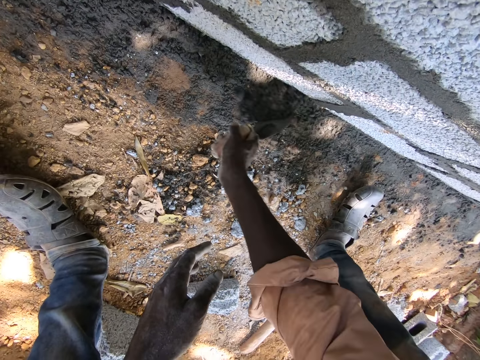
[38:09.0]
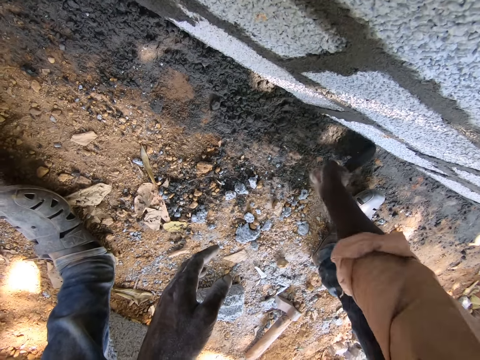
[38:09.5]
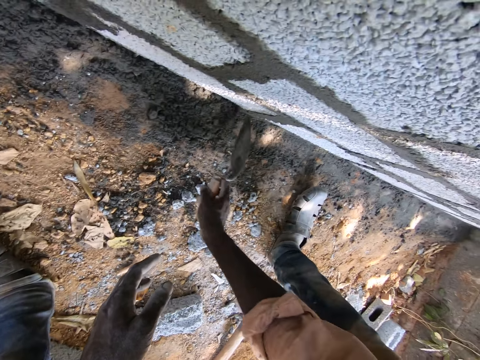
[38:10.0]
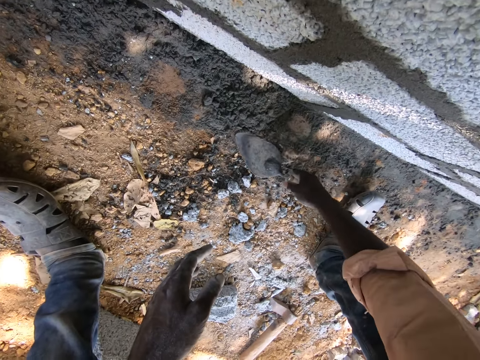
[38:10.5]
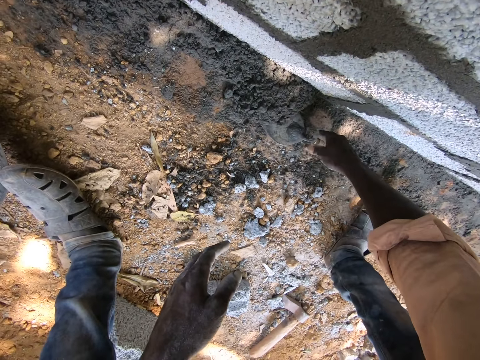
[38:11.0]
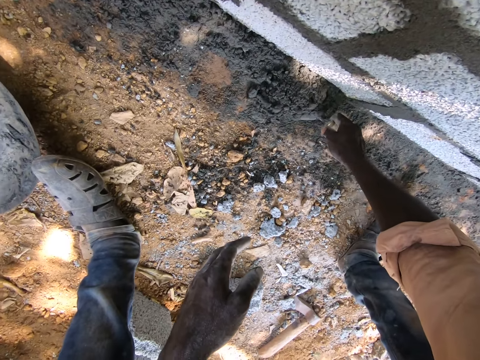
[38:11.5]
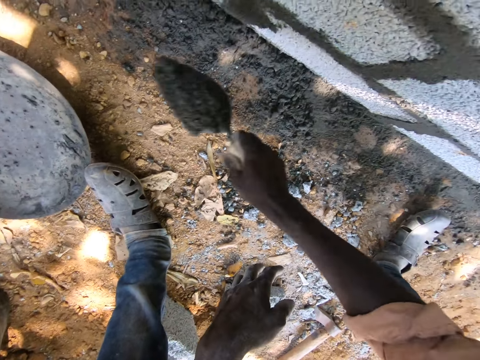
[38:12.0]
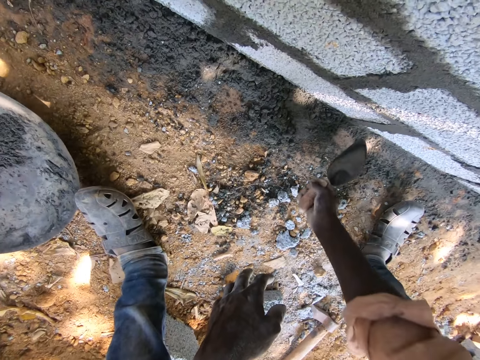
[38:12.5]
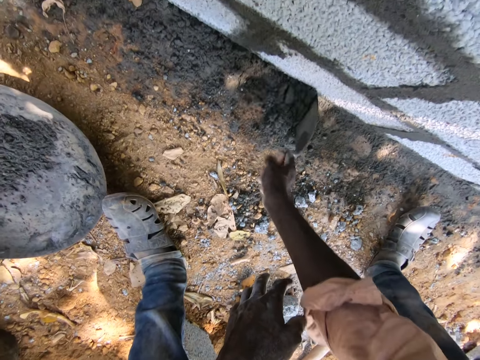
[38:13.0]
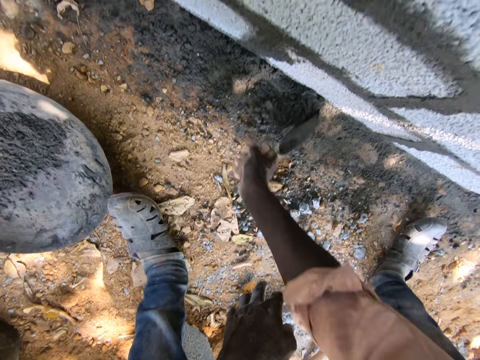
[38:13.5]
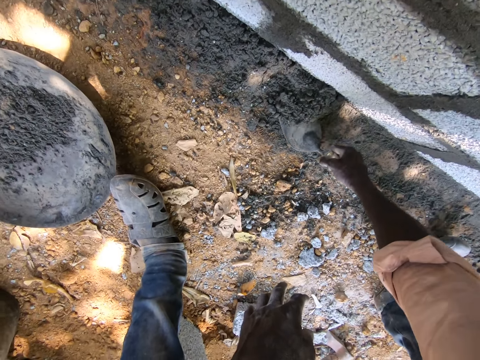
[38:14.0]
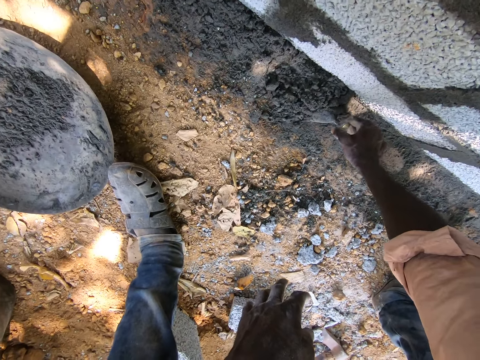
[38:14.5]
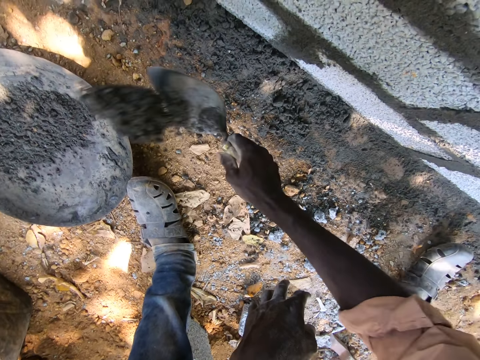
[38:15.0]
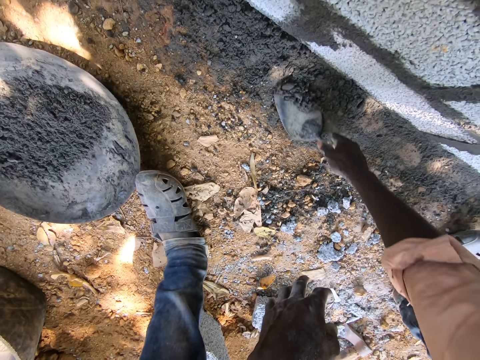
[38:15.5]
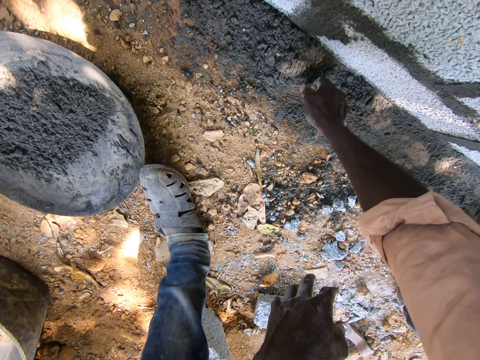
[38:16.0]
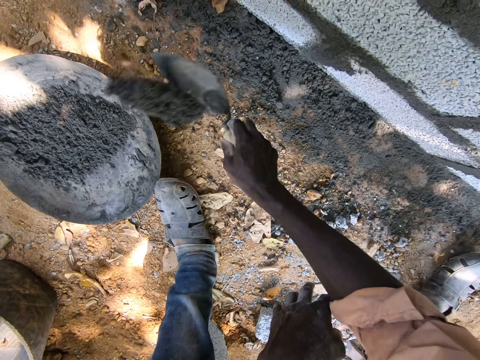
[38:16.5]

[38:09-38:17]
The camera wearer collects cement or concrete. They scoop the cement with a trowel from the ground. They put the concrete in a basin bowl. They collect the cement. They spread the concrete on the ground. They put the concrete in the basin bowl. They scoop the cement with the trowel from the ground. They scoop the cement with the trowel. They put the concrete in the basin bowl.
